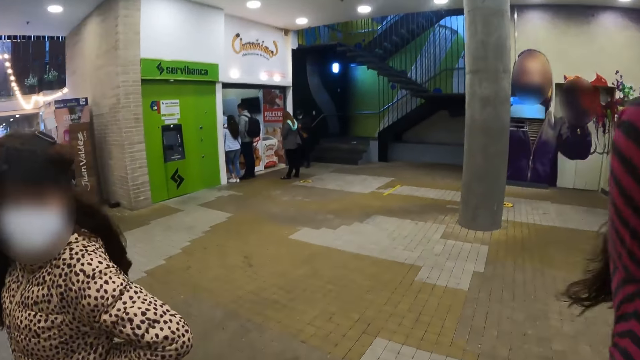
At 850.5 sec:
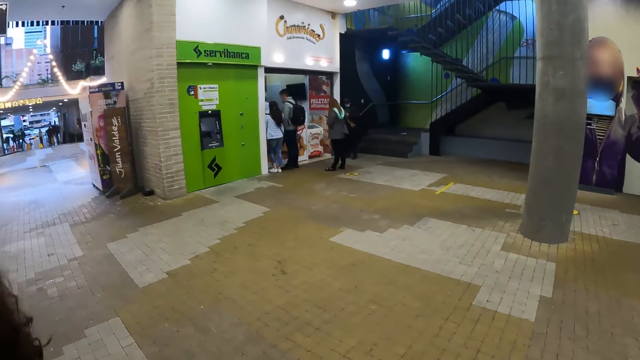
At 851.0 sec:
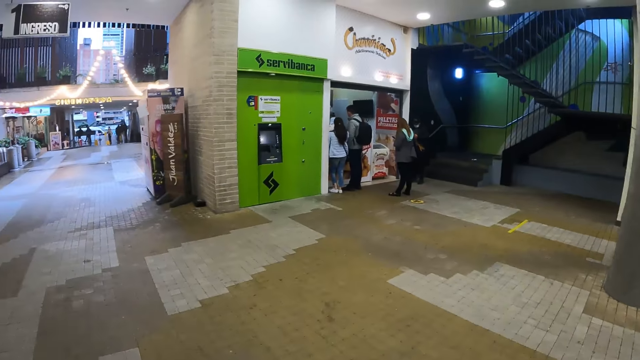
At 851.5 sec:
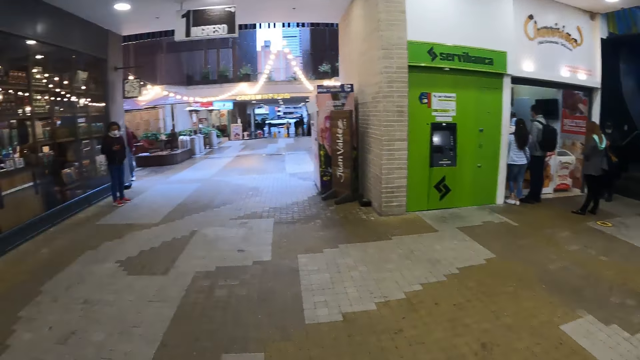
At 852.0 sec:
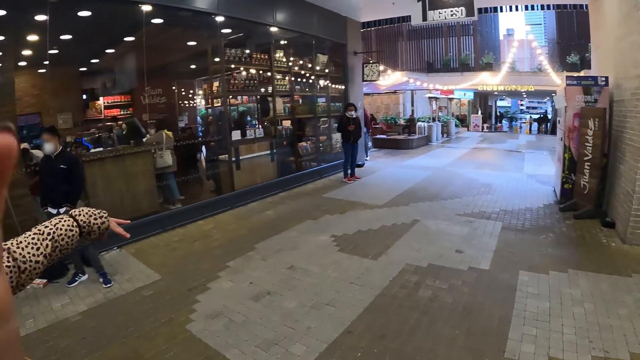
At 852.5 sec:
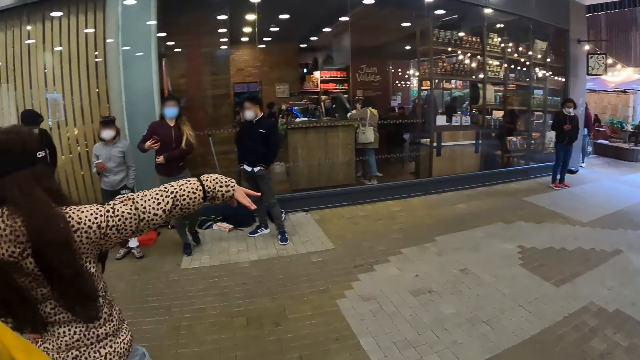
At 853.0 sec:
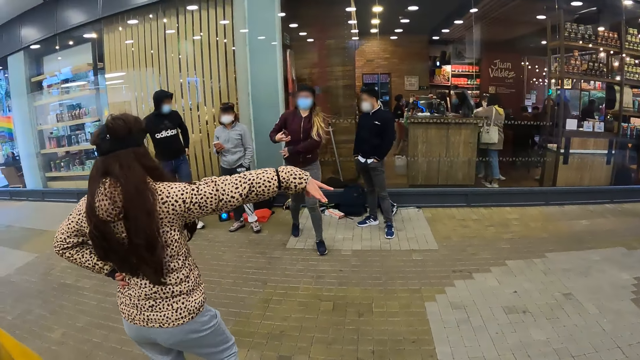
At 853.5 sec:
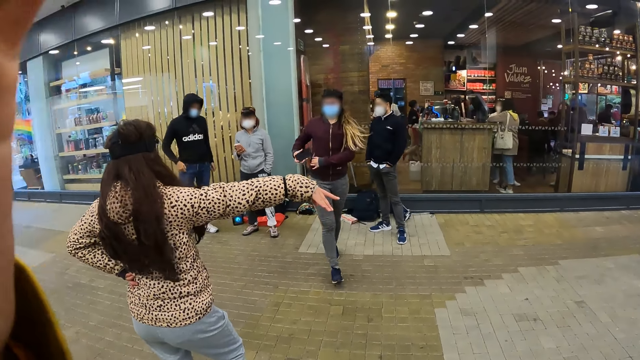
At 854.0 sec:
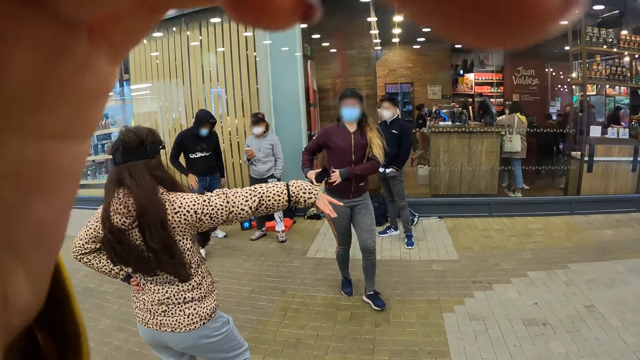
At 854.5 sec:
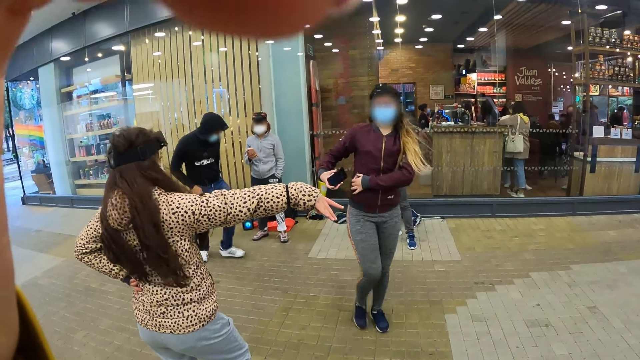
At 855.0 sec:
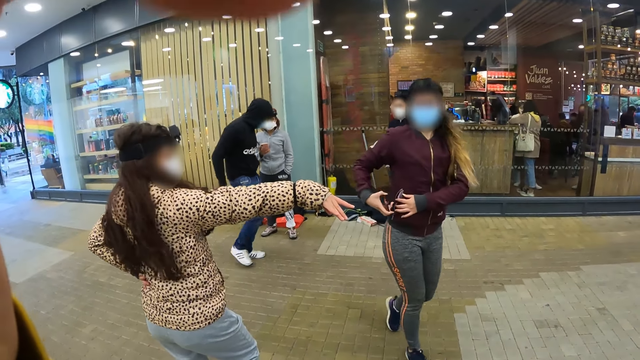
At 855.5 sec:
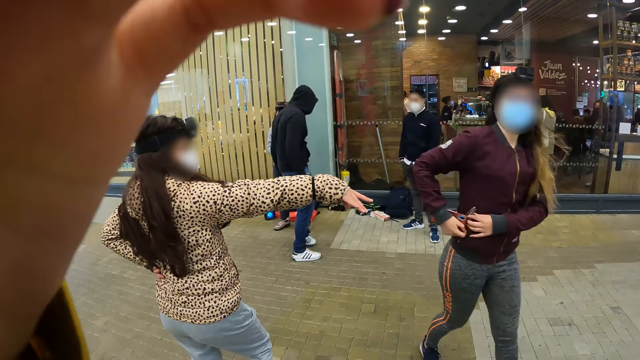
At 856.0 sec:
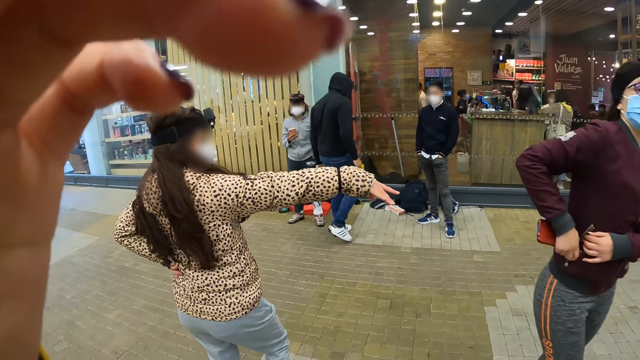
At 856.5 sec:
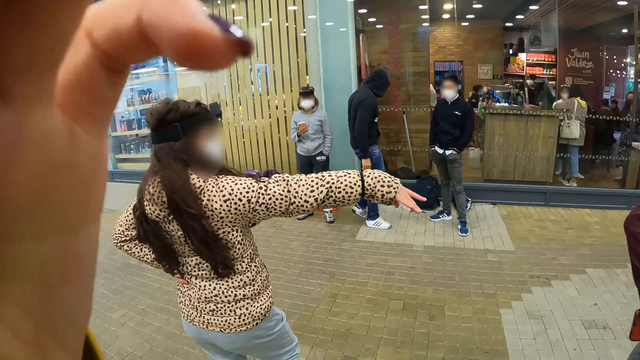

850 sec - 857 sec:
The camera wearer fixes the camera on the head.
